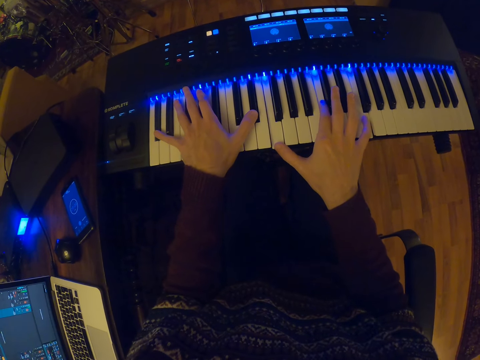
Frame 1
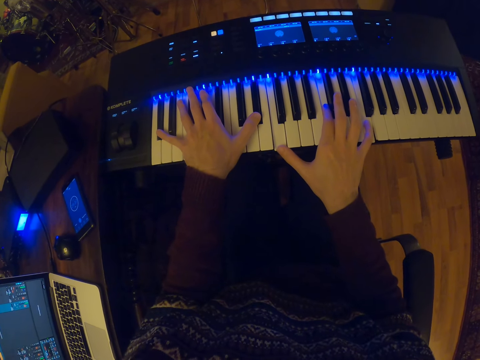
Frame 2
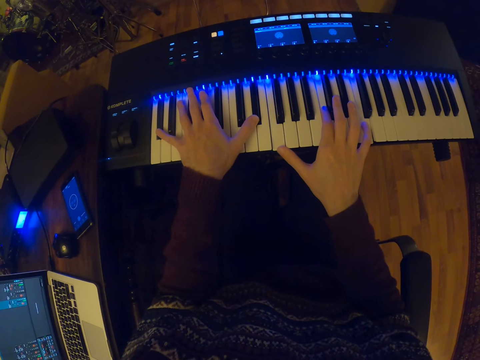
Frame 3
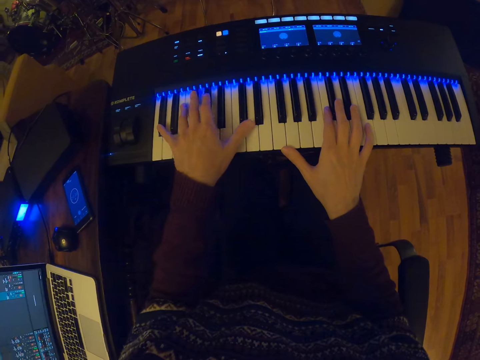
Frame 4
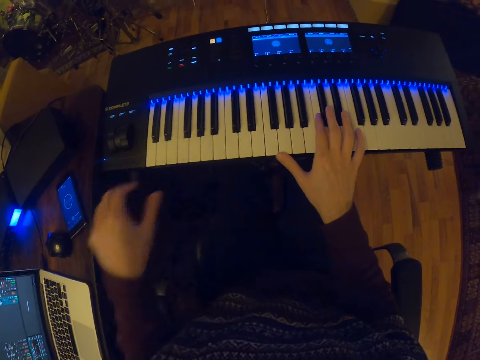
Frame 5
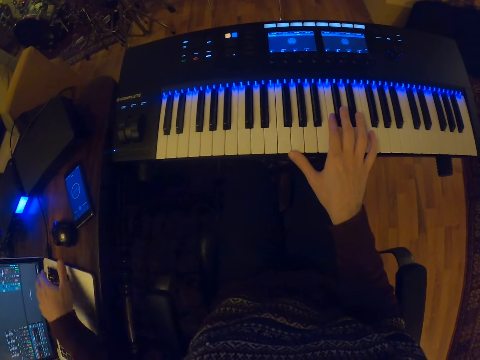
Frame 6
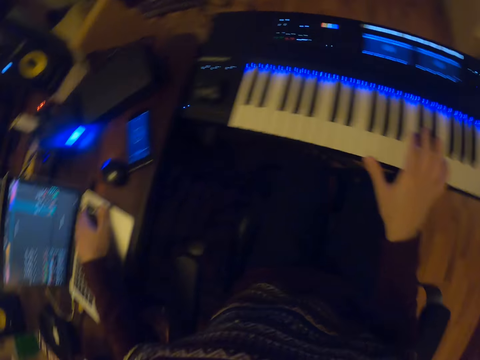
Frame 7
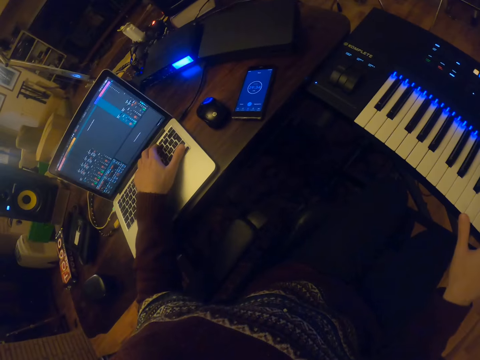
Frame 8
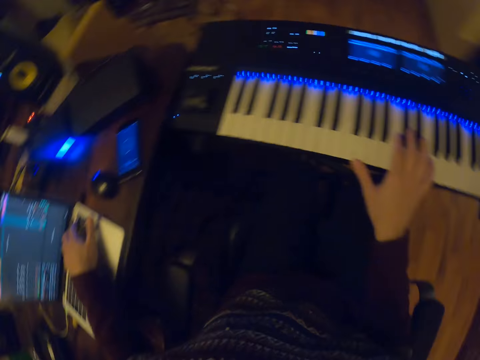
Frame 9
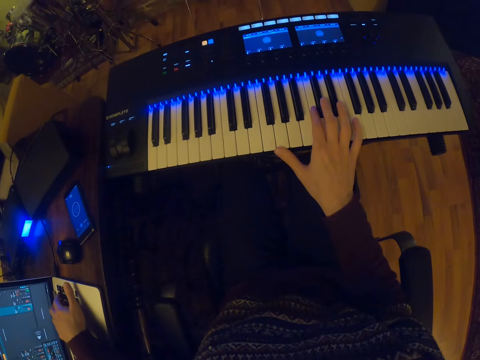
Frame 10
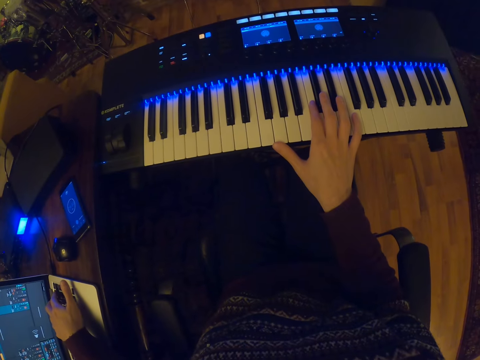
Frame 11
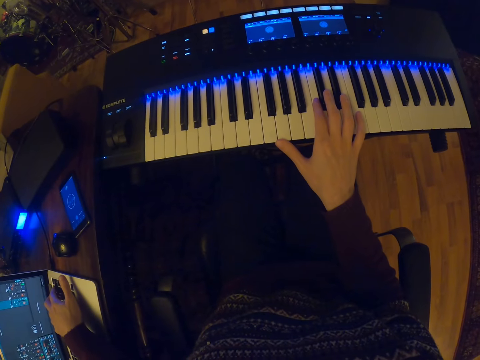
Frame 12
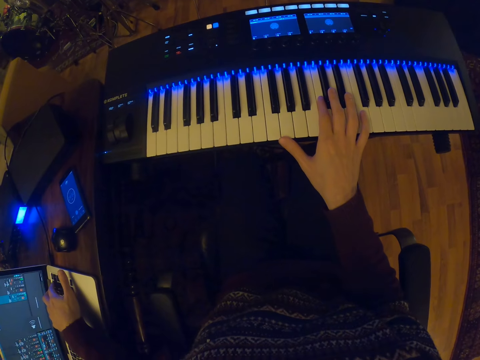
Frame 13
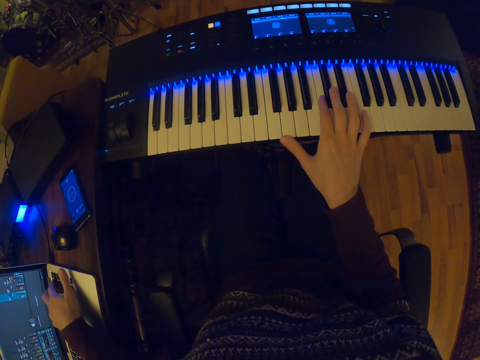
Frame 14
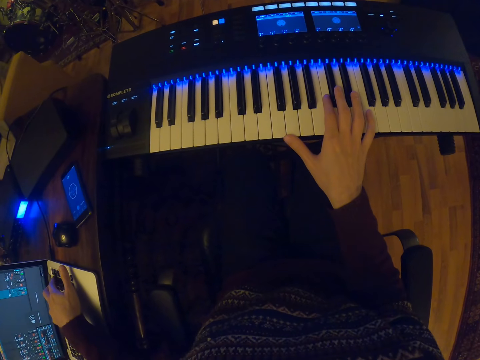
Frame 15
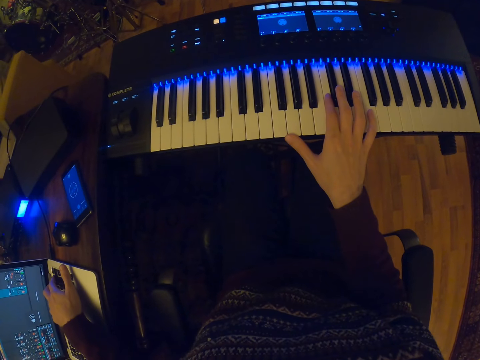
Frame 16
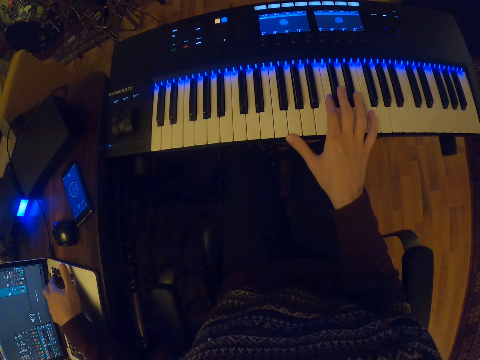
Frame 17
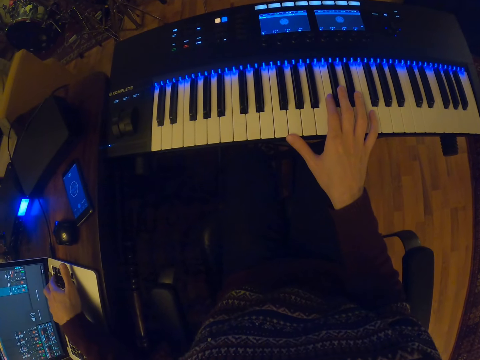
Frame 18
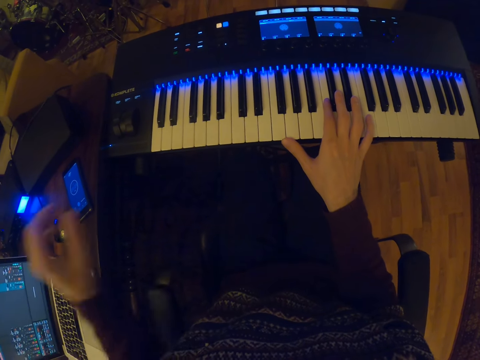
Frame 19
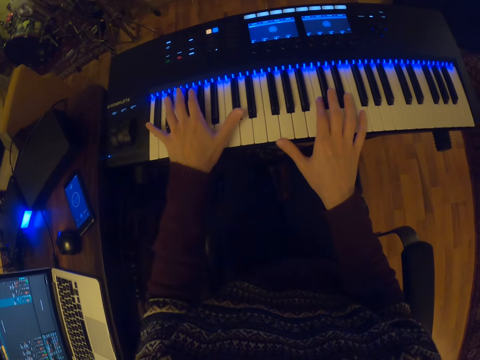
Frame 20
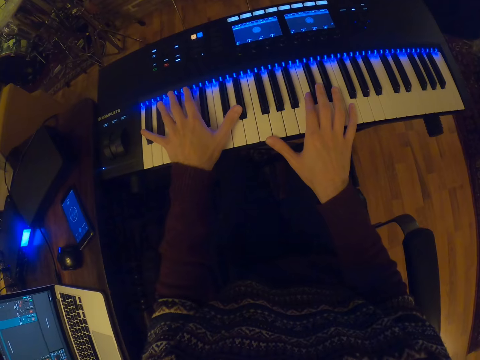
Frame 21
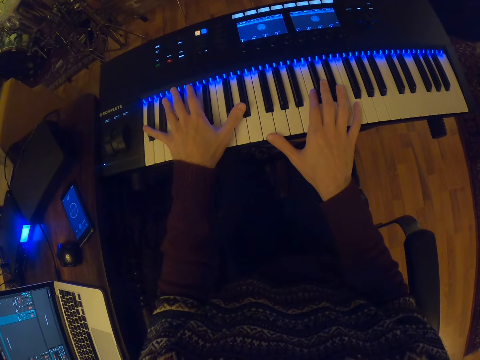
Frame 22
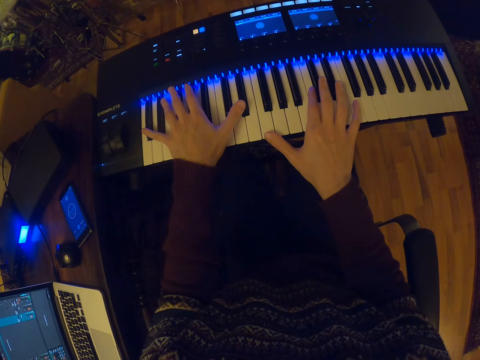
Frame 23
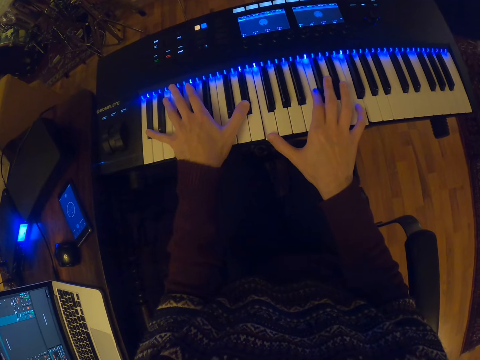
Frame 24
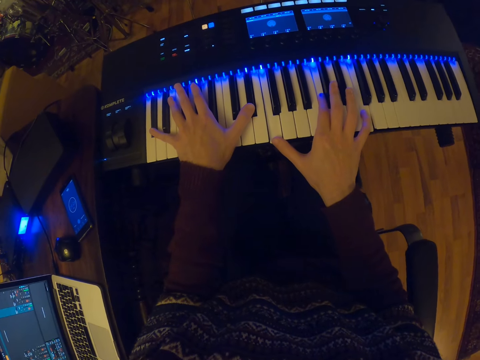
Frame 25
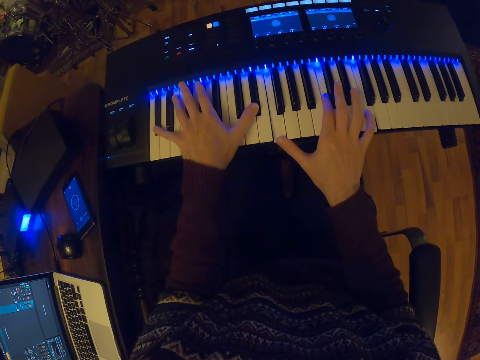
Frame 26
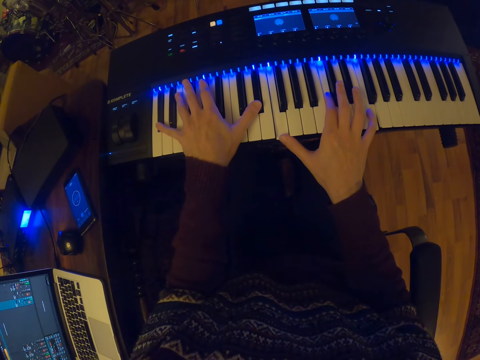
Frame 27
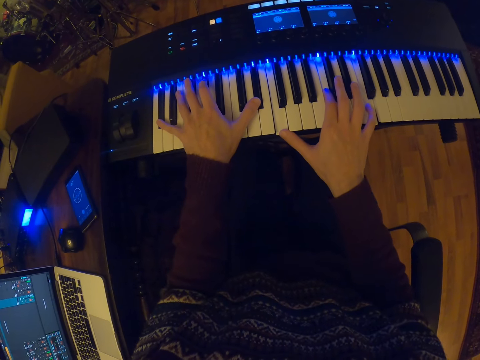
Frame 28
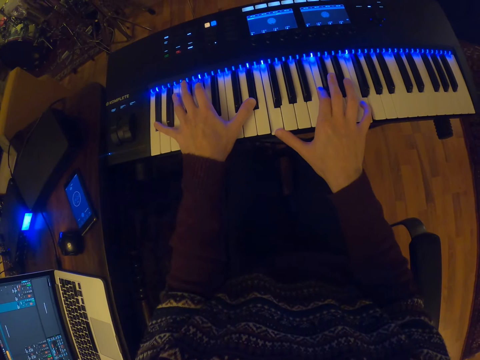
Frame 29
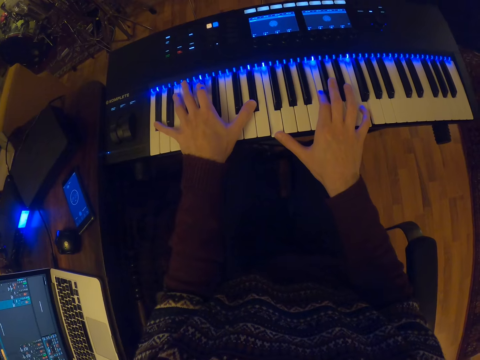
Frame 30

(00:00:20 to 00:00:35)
The camera wearer operates a laptop on a table with his left hand. He plays the piano on the stand with both hands.

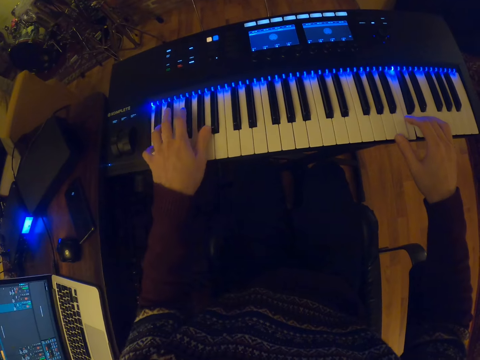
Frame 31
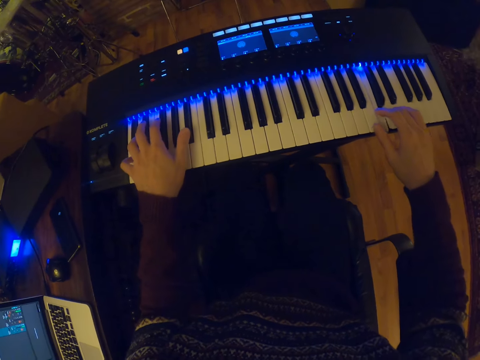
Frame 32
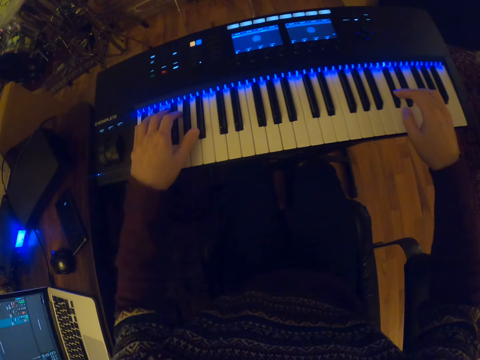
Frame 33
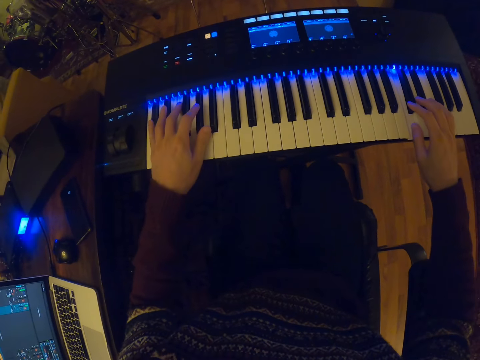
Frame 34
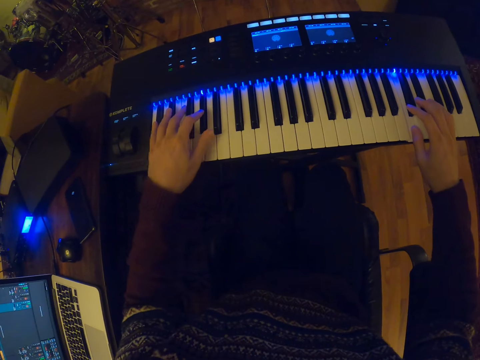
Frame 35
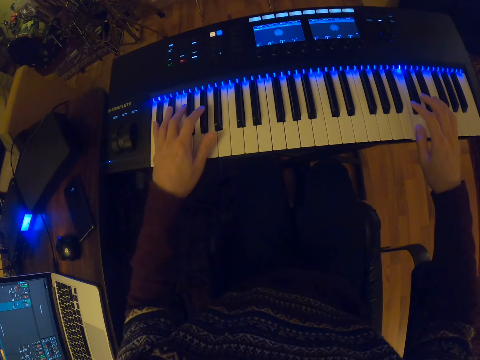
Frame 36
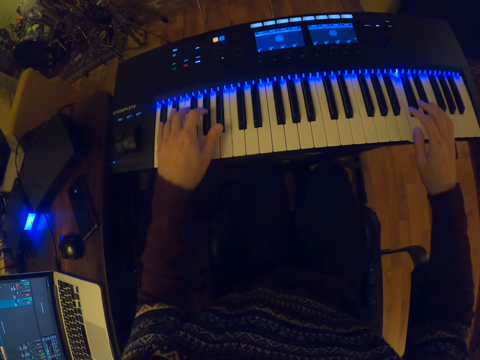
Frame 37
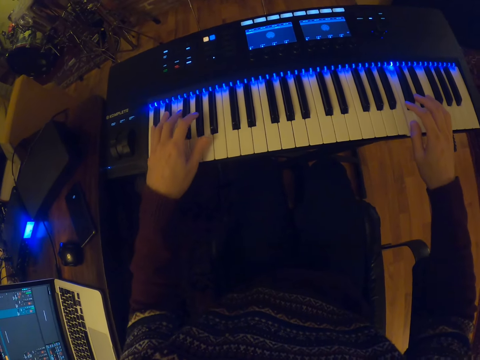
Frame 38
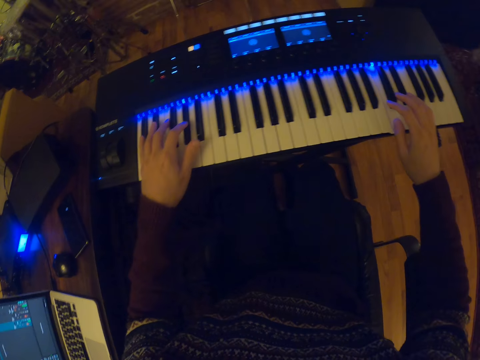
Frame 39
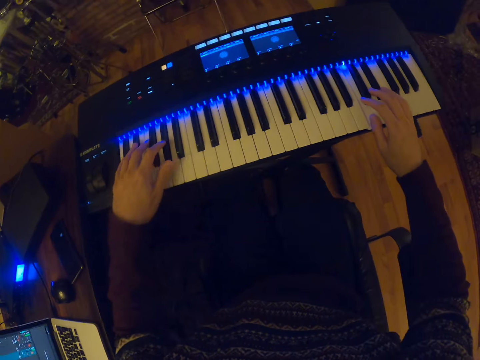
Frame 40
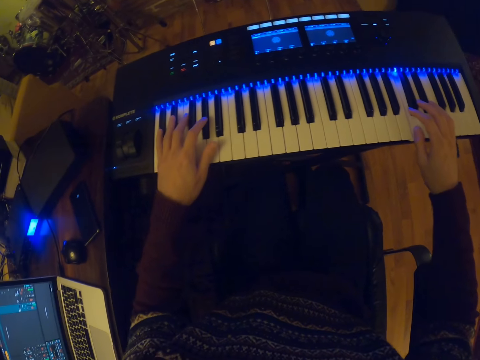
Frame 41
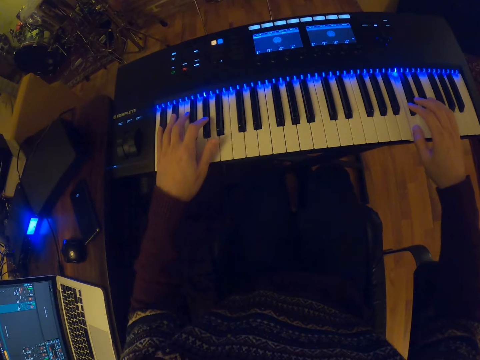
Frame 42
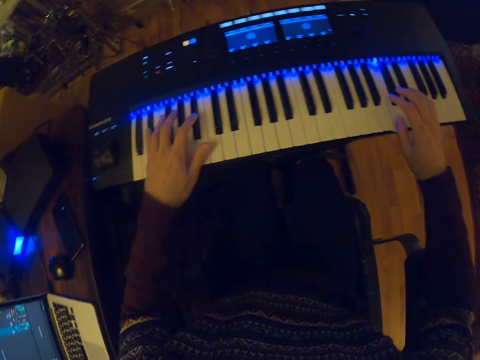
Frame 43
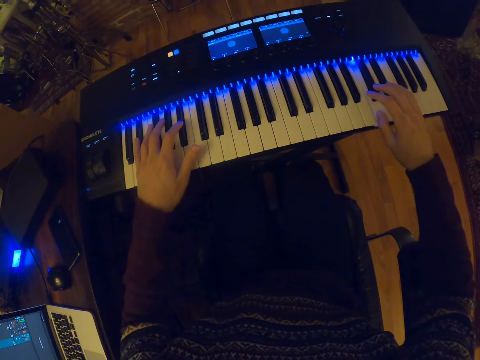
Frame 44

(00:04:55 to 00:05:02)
The camera wearer plays the keyboard with both hands.

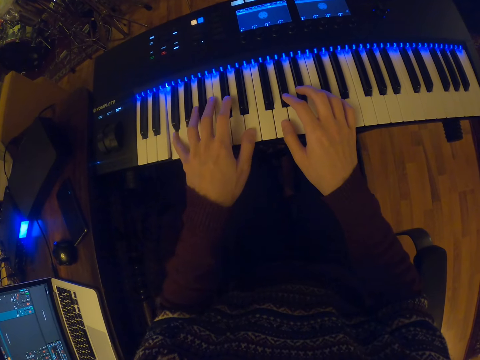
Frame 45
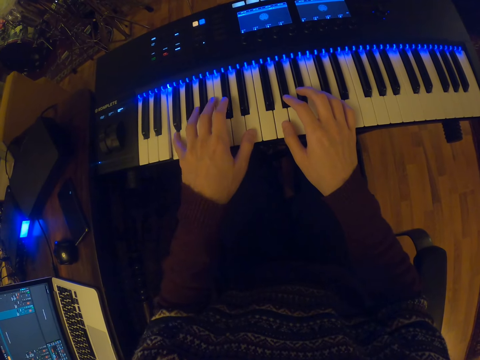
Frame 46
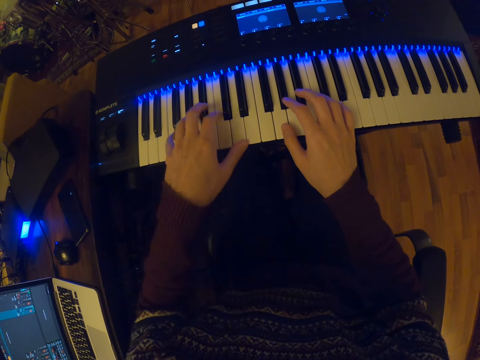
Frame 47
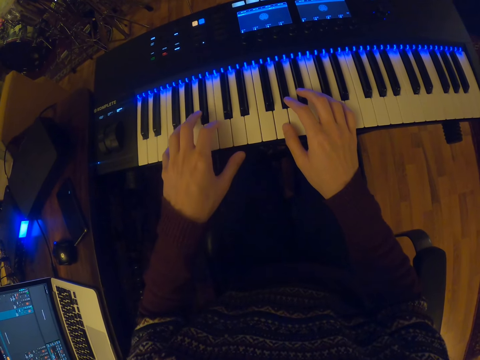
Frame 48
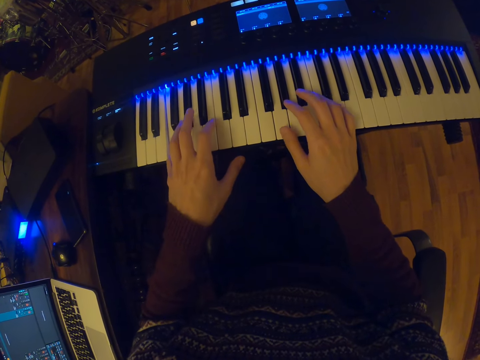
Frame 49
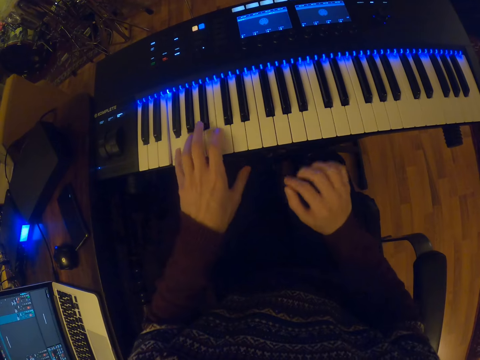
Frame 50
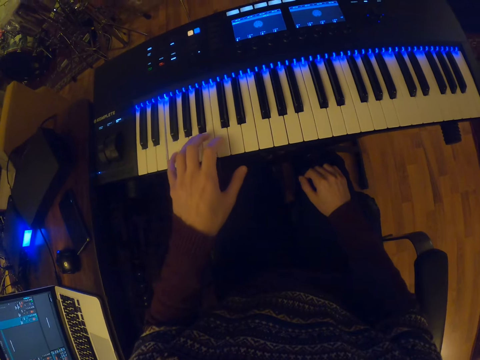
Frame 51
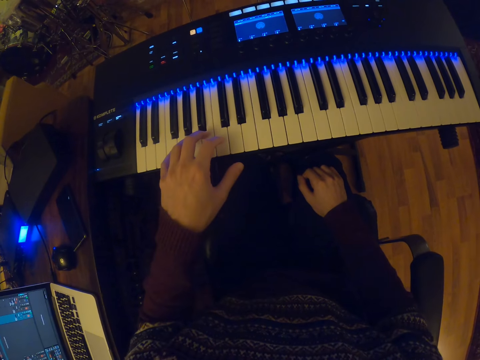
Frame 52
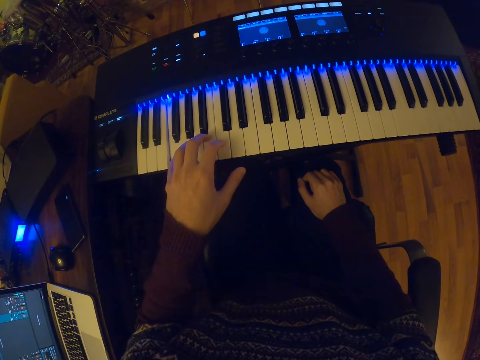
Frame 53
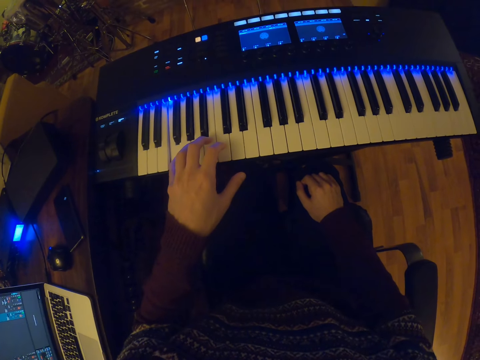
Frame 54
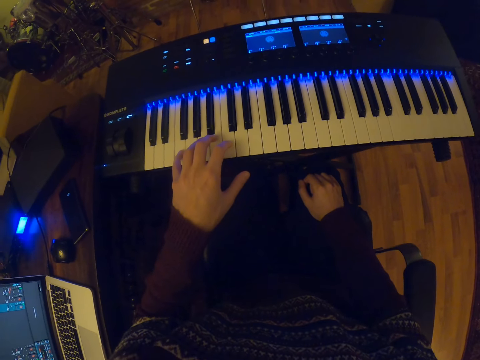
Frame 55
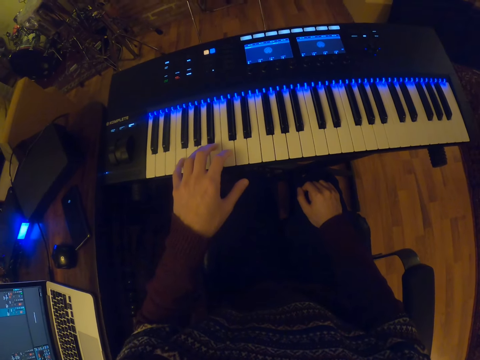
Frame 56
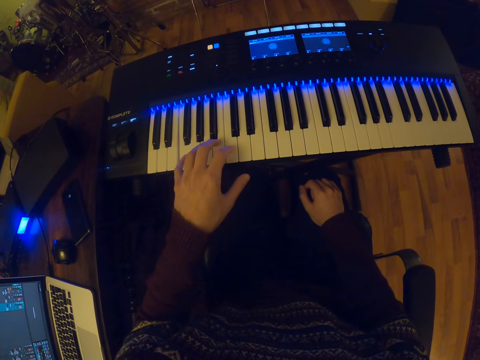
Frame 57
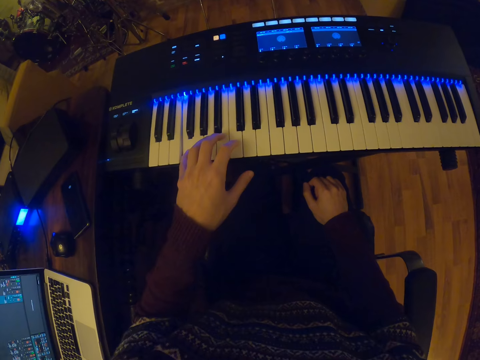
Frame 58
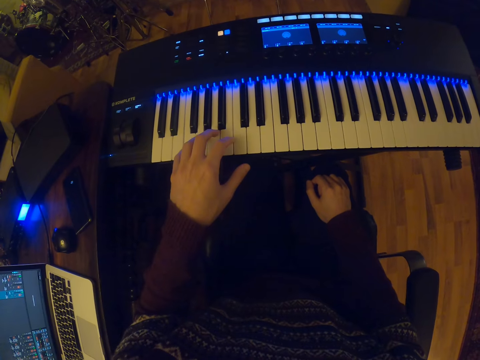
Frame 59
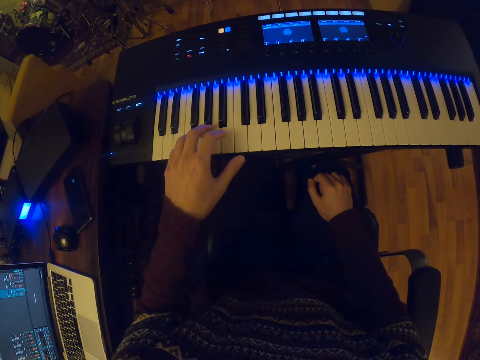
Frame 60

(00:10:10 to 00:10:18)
The camera wearer plays the keyboard on the stand with his left hand. He touches his right lap with his right hand. He plays a piano with his left hand.
